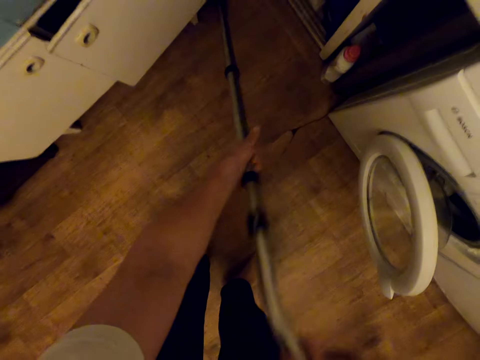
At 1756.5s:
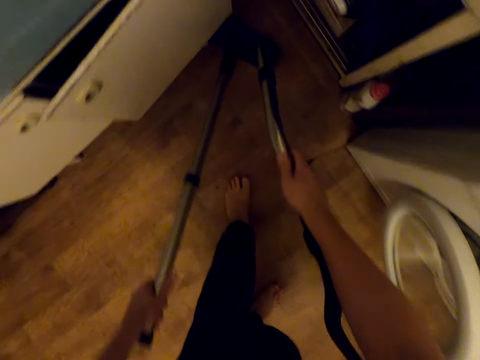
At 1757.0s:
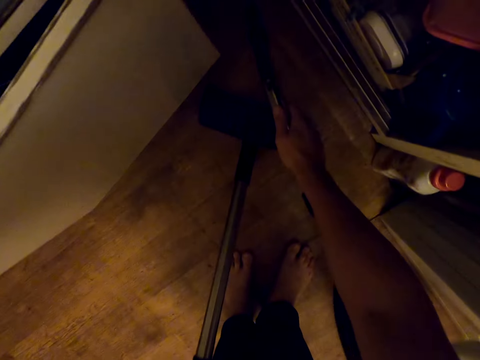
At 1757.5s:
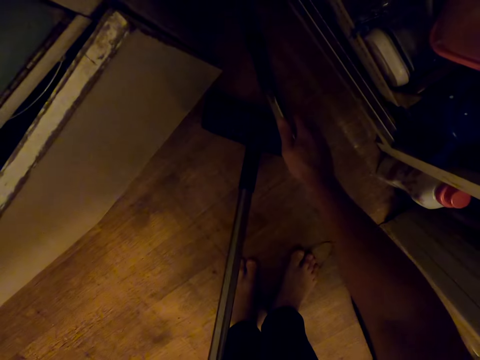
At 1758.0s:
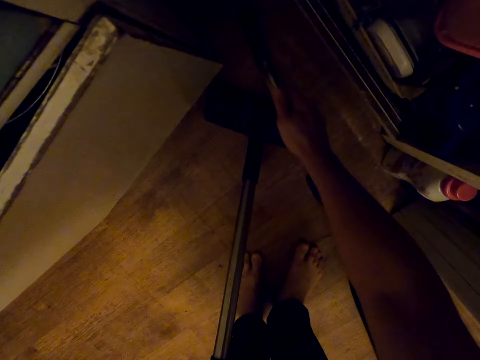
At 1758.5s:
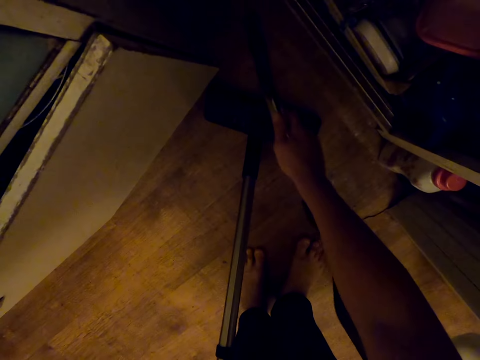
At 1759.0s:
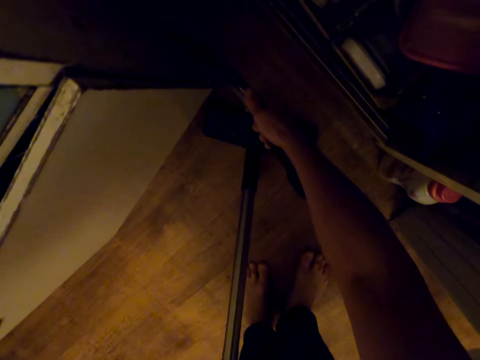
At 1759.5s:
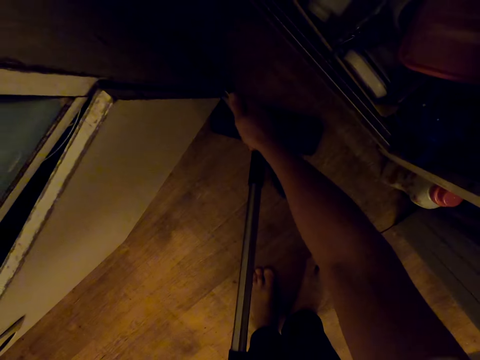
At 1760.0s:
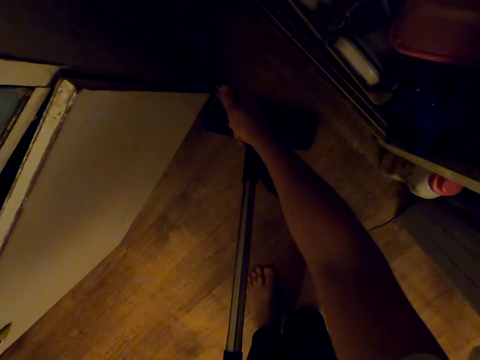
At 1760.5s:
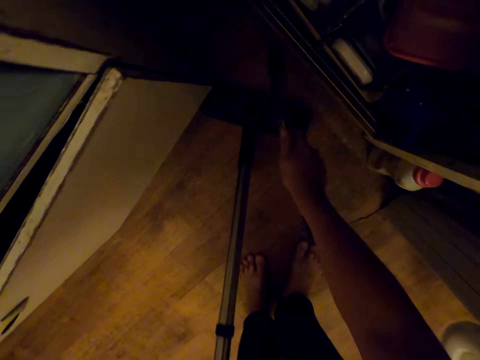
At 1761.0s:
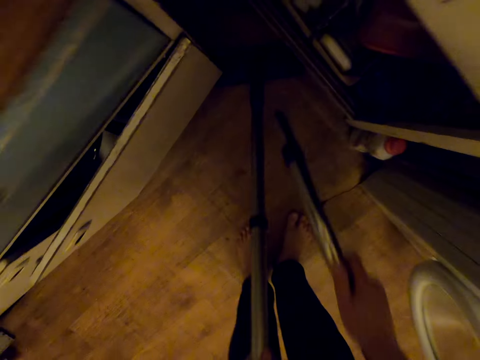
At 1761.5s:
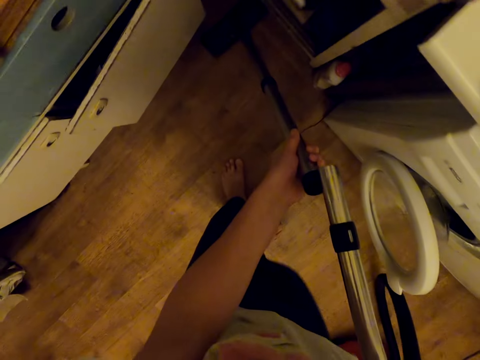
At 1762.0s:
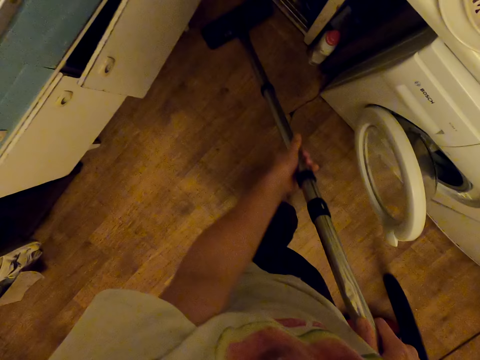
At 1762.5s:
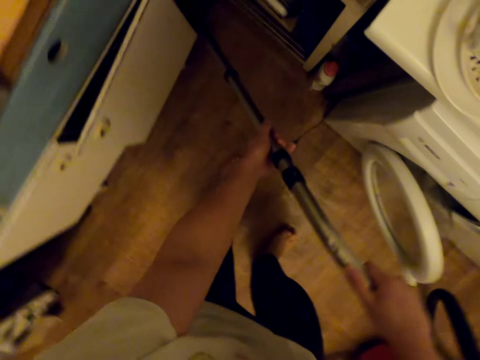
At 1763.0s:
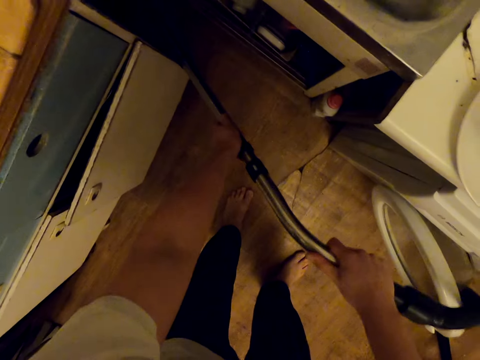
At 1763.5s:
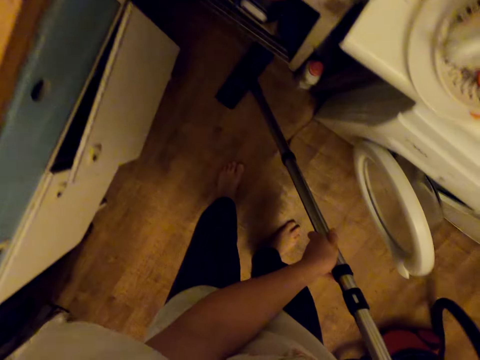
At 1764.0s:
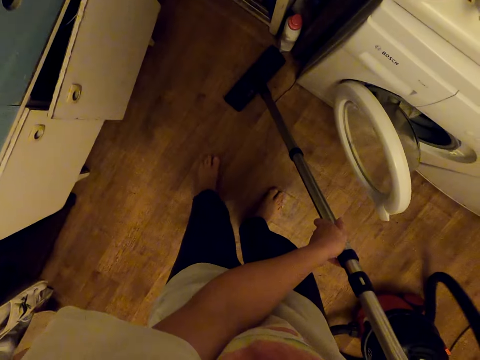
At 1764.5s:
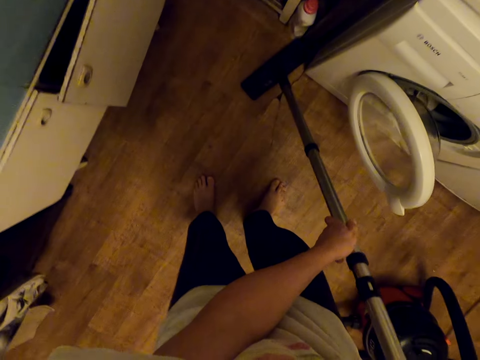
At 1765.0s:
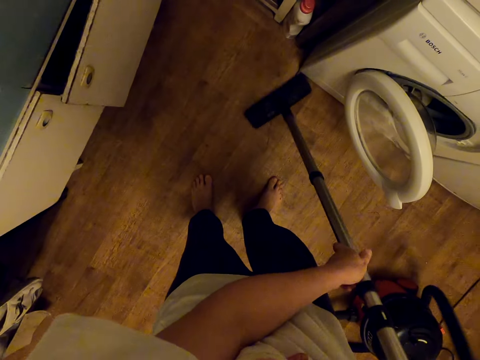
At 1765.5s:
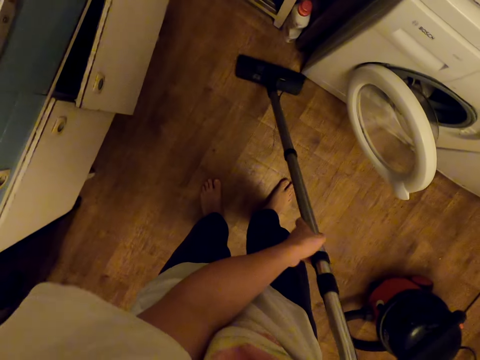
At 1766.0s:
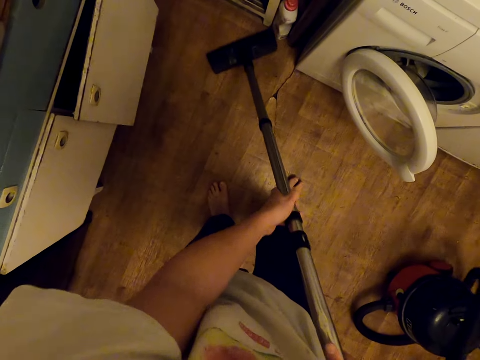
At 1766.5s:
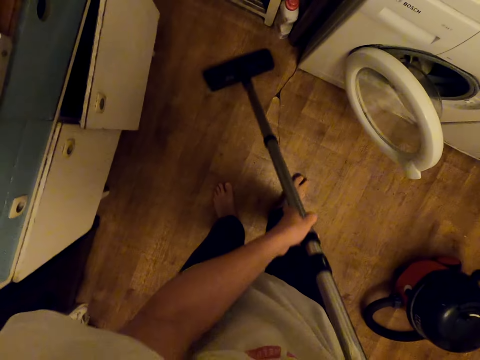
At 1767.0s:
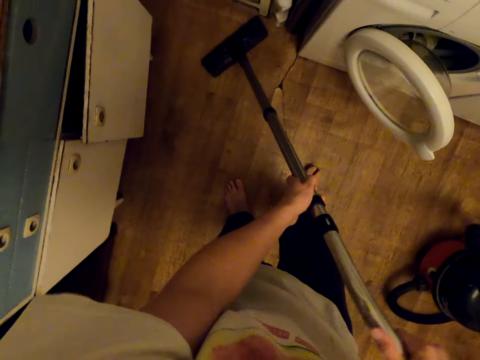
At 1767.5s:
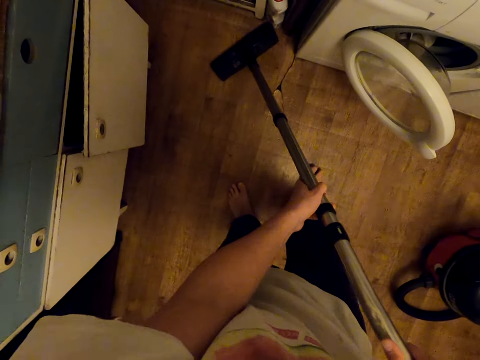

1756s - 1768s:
The camera wearer removes the vacuum pipe. They use the vacuum pipe pressure to clean the floor. They connect the vacuum pipe to the handle. They clean the floor with a vacuum cleaner.

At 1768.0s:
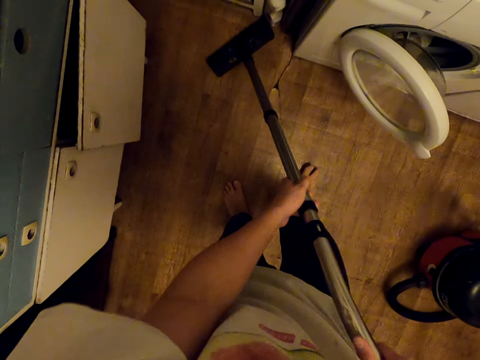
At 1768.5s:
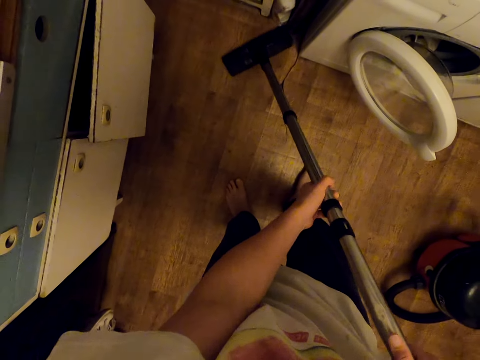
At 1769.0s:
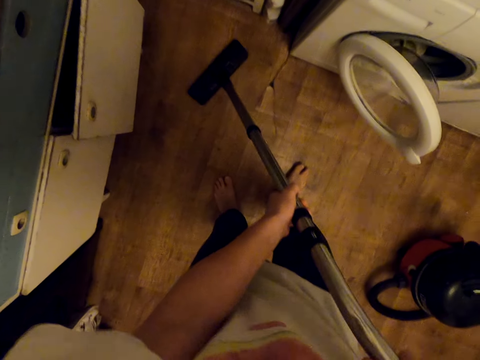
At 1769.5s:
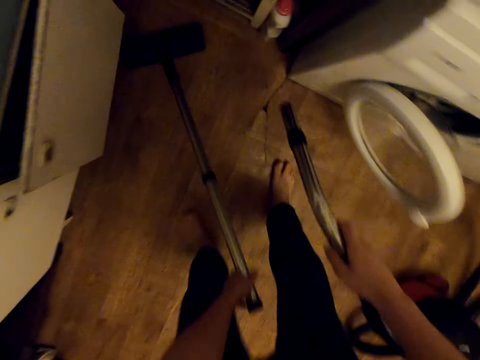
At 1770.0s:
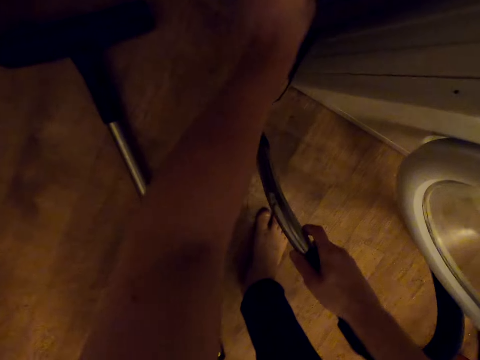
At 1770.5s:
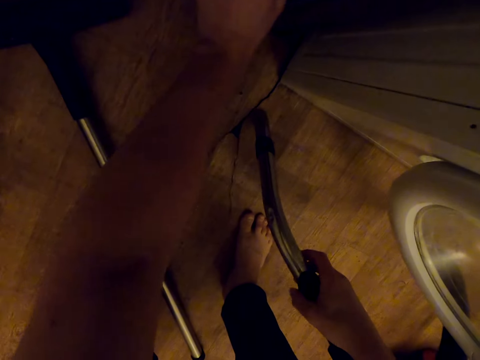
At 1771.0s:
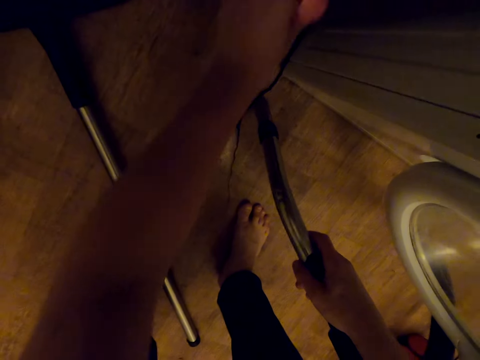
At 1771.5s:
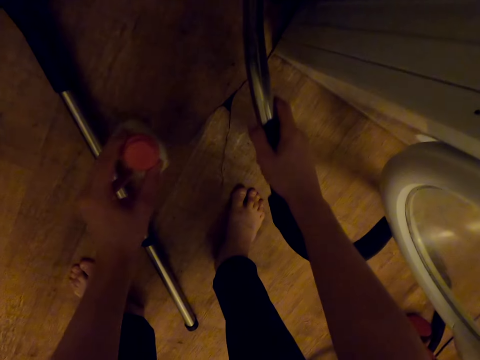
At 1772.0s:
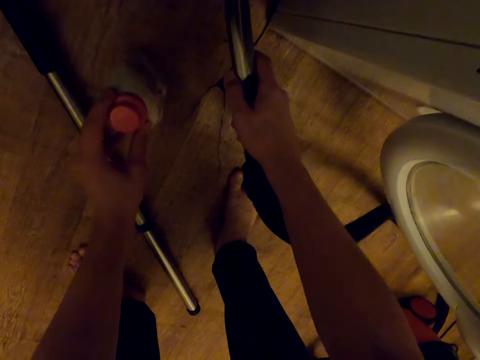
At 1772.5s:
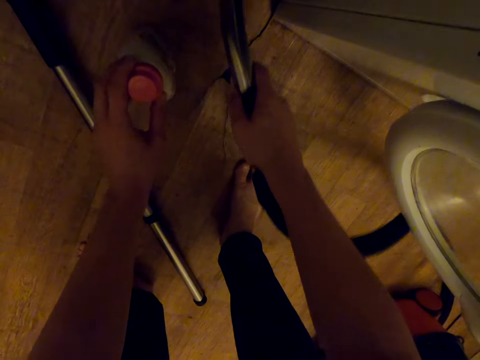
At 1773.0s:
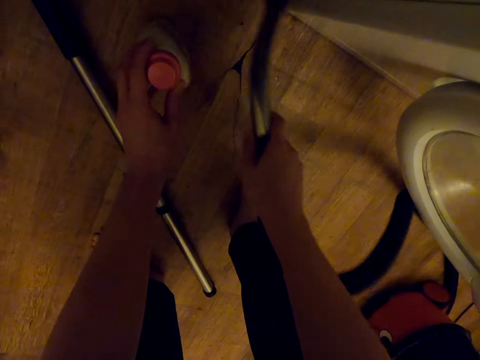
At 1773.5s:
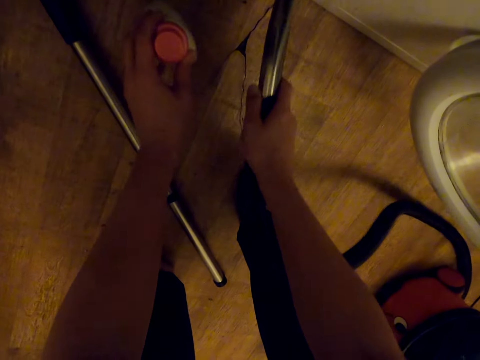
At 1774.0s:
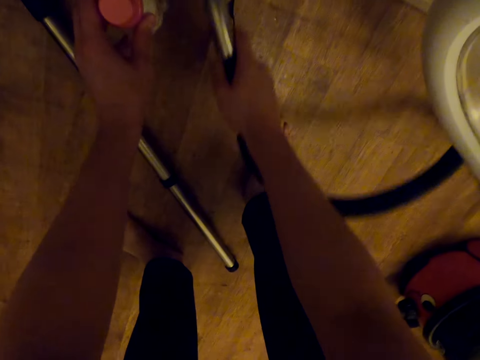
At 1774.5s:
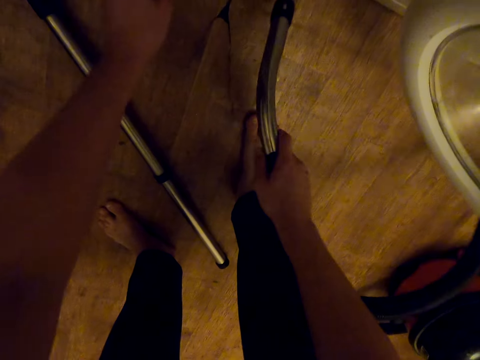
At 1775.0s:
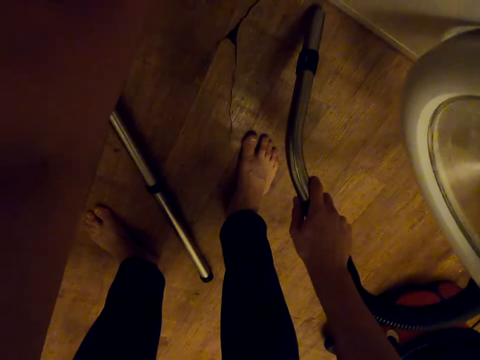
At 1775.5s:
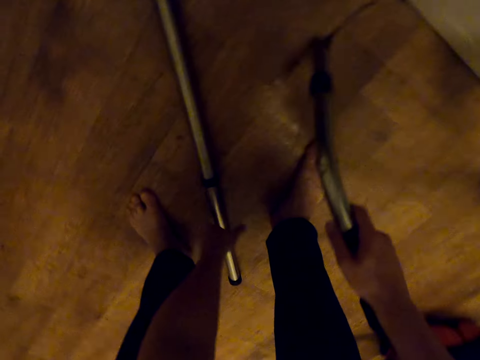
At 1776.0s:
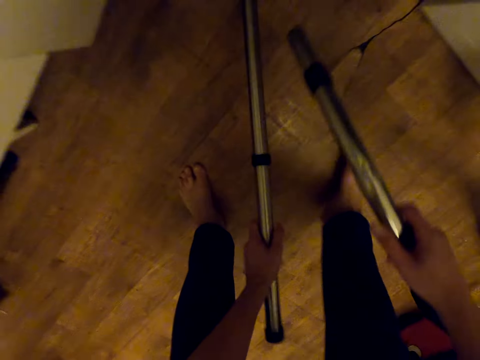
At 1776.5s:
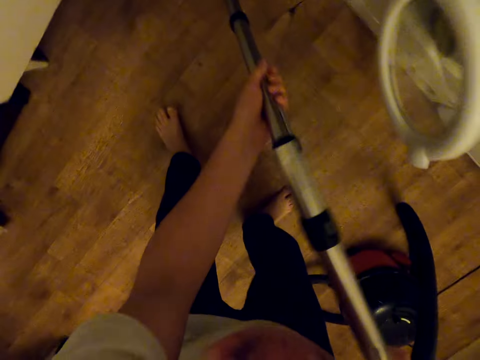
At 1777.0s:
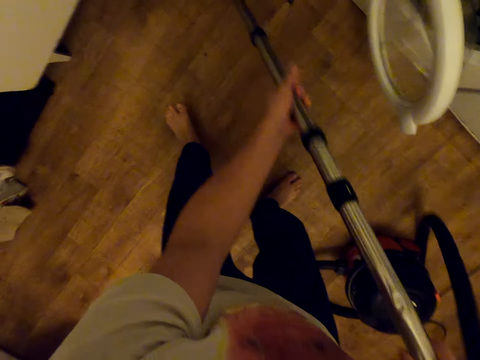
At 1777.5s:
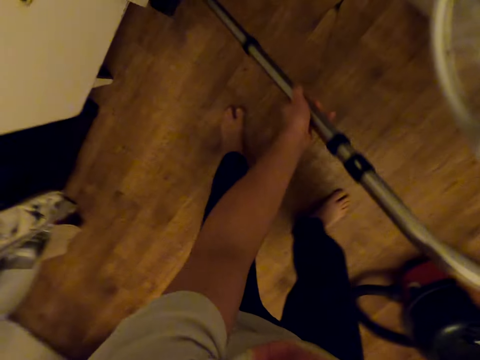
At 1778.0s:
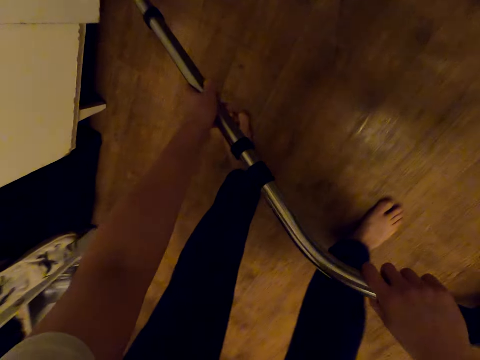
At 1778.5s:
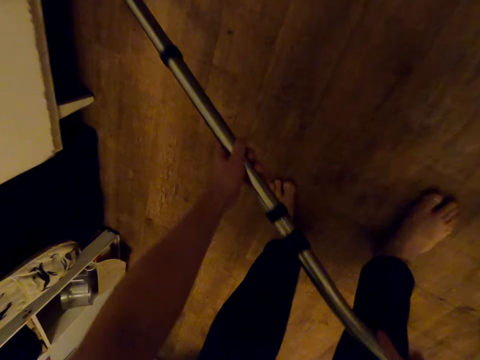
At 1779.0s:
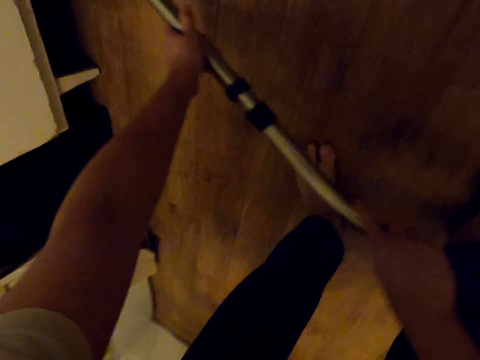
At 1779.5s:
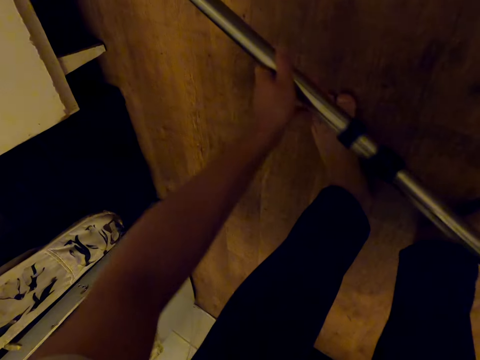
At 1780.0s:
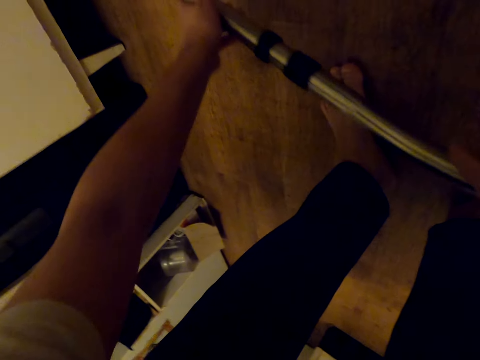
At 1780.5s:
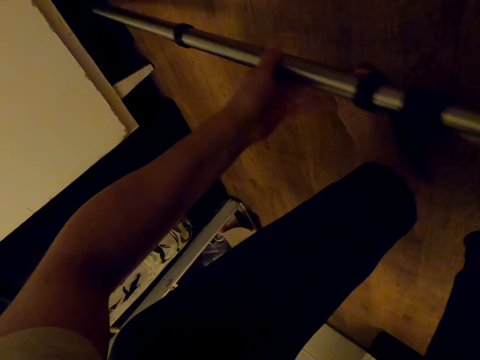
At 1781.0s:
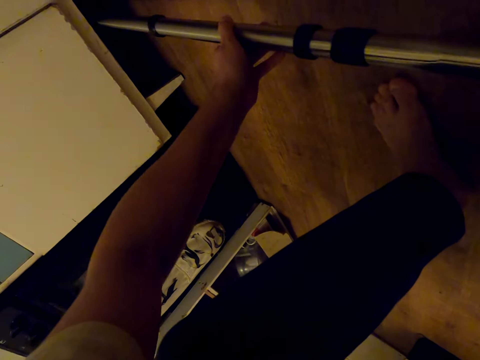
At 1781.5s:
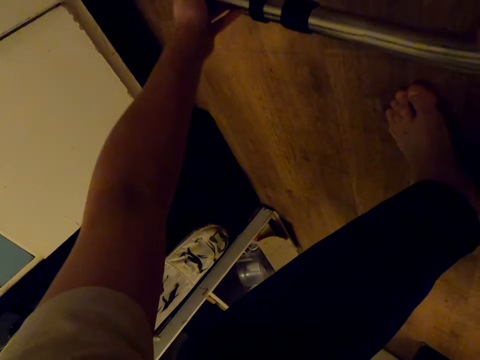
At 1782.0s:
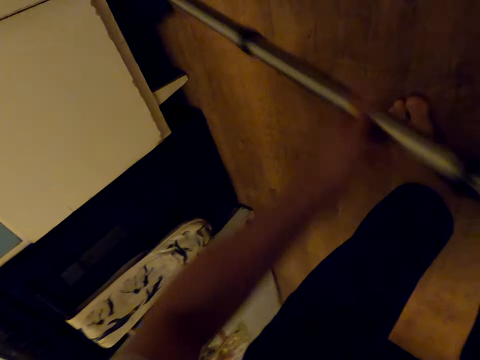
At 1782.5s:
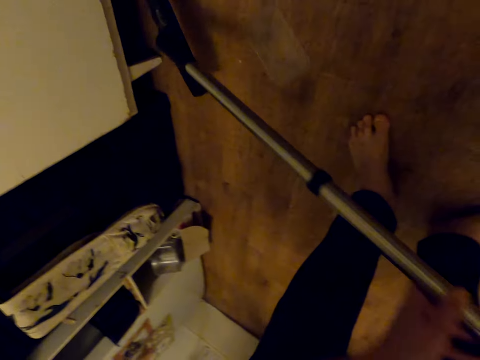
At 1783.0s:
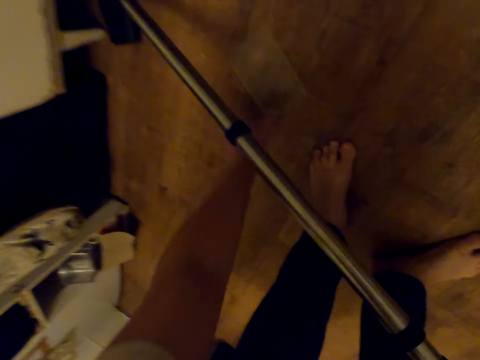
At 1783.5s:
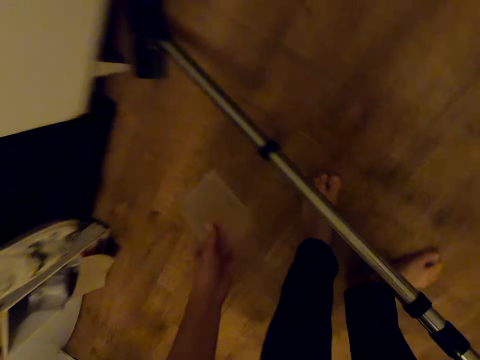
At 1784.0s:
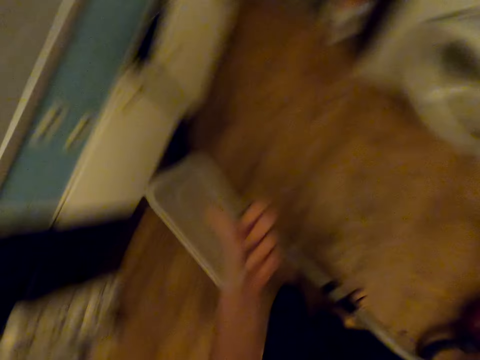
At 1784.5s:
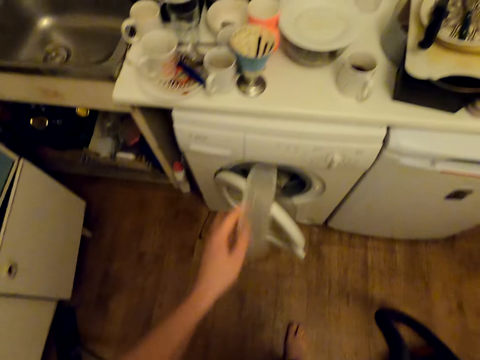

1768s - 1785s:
The camera wearer separates the joint pipe and blows dirt. They remove something from the floor. They use the vacuum pipe pressure to clean the floor. They pick a part of a vacuum cleaner. They connect the vacuum pipe to the handle. They clean the floor with the vacuum cleaner. They pick a plastic lid and drop the lid.
